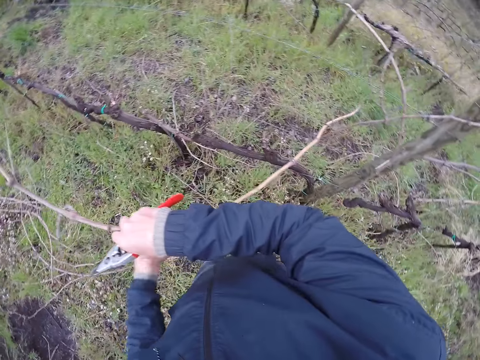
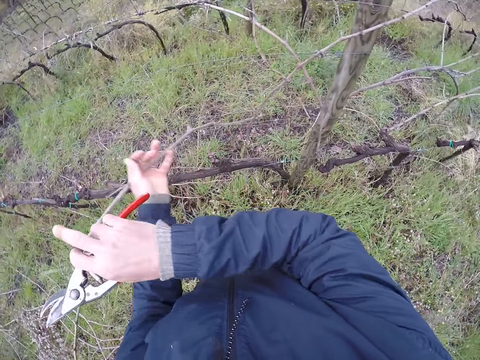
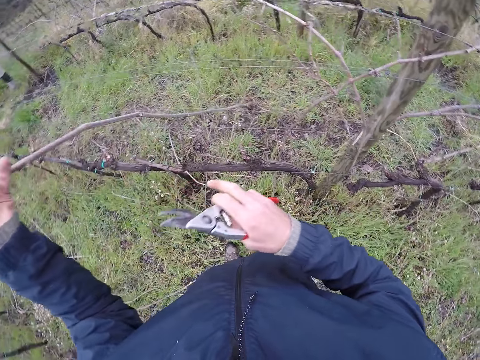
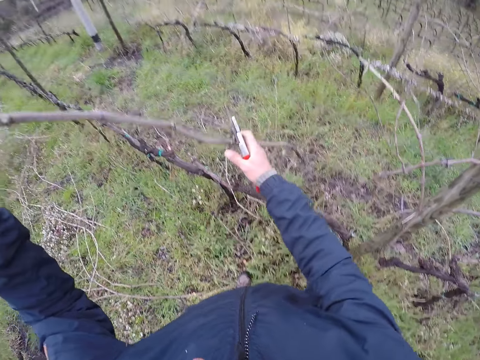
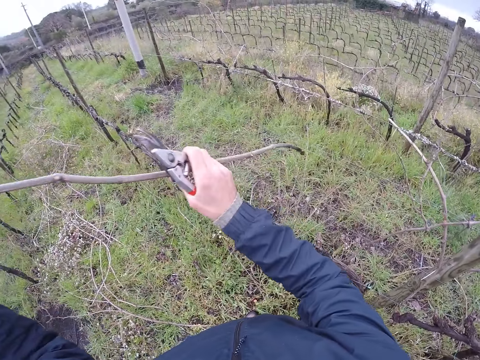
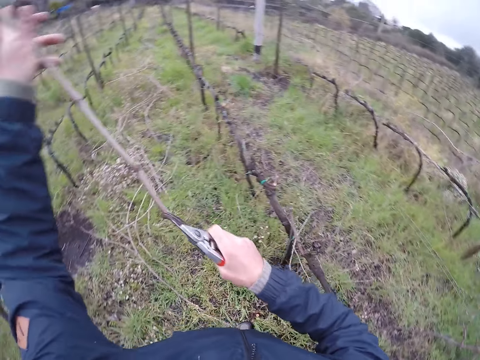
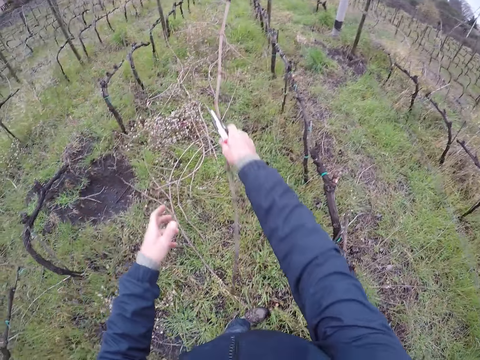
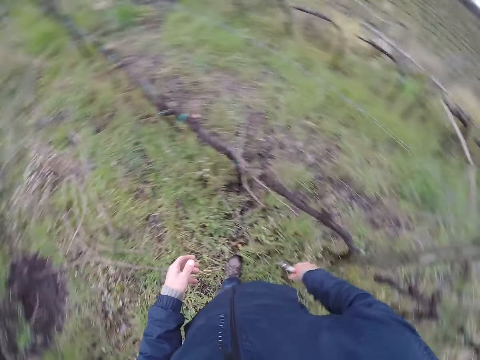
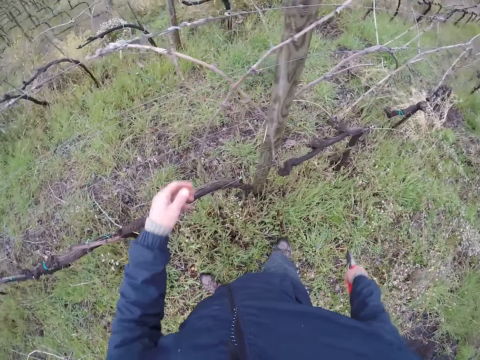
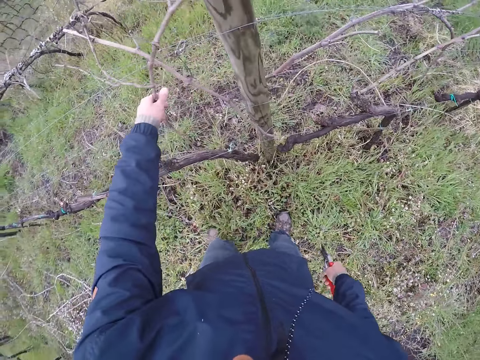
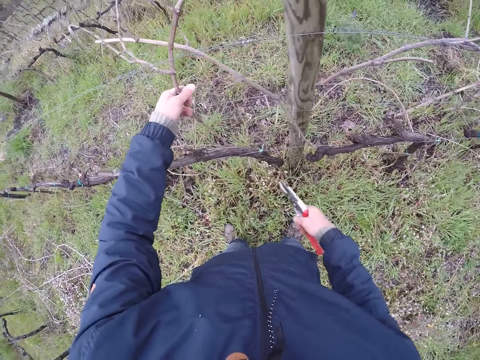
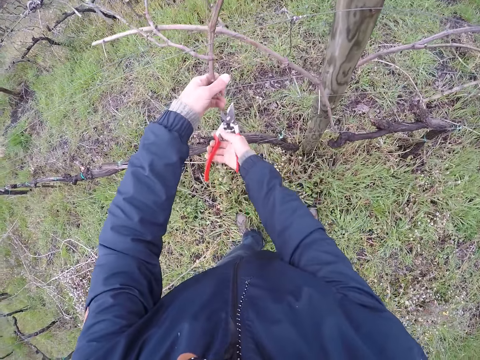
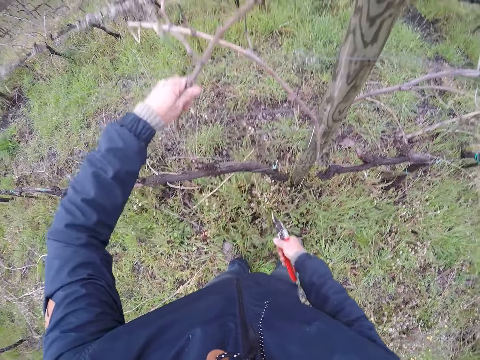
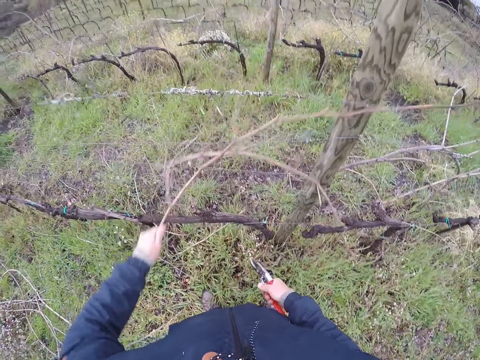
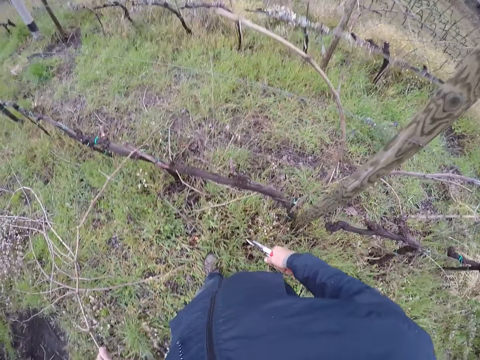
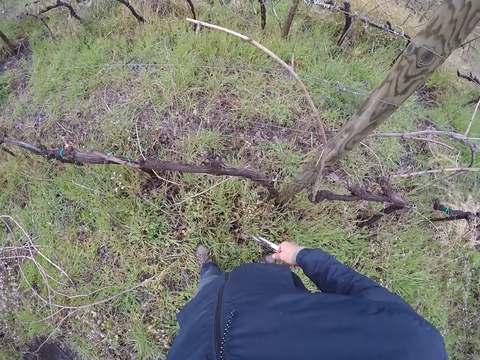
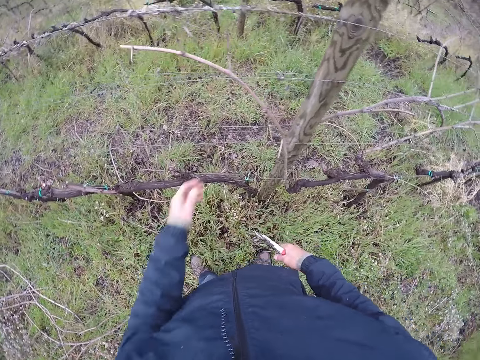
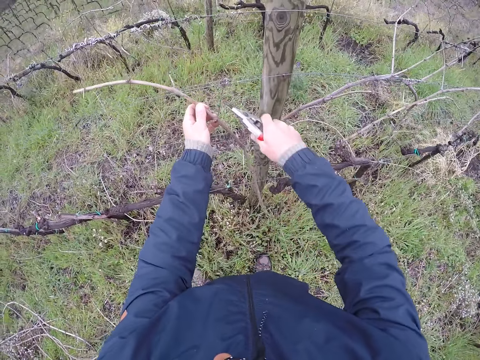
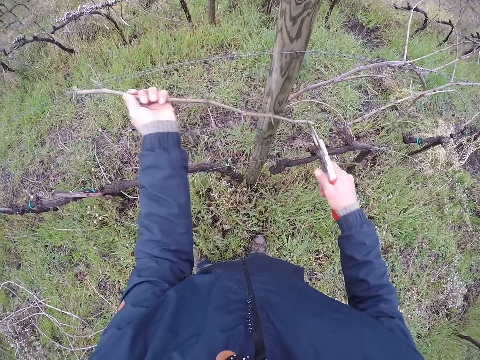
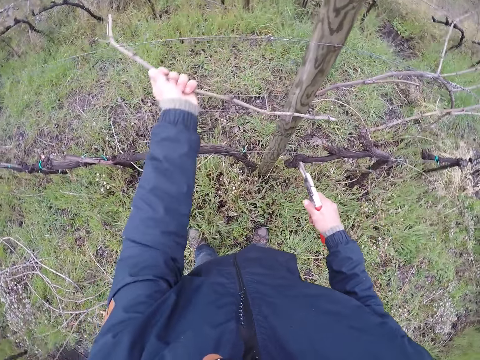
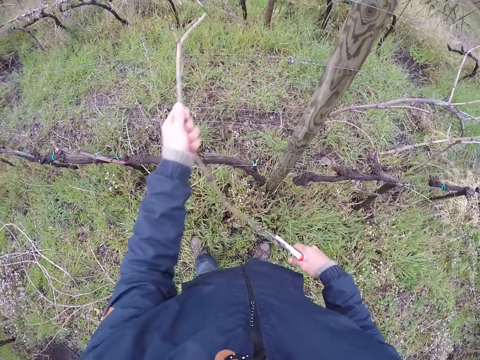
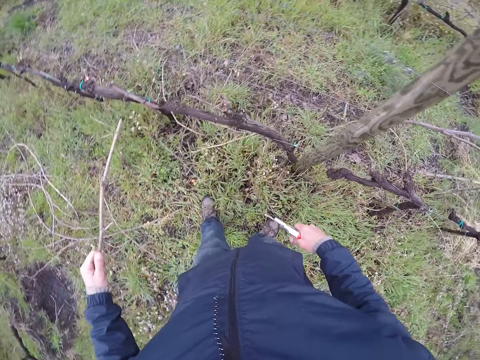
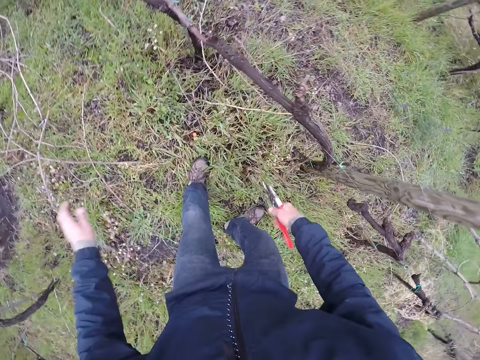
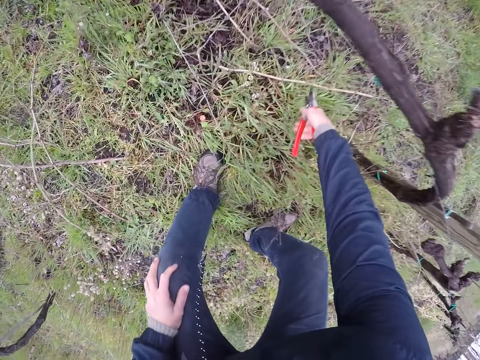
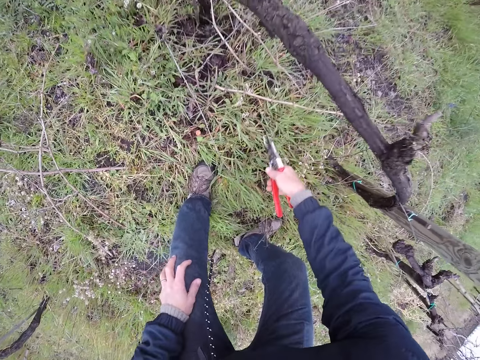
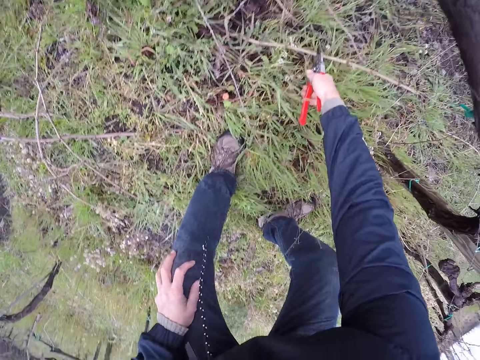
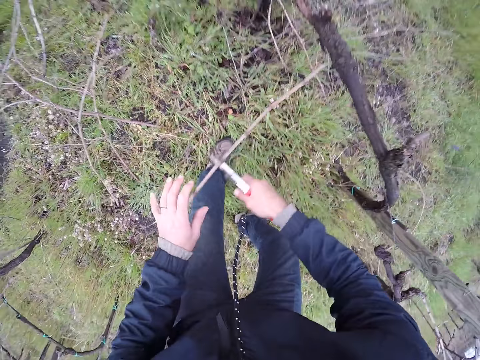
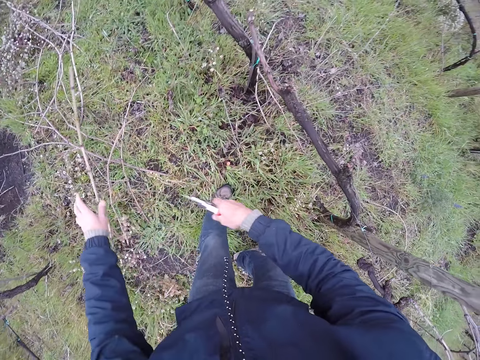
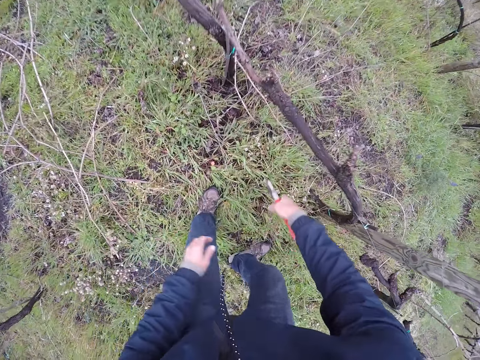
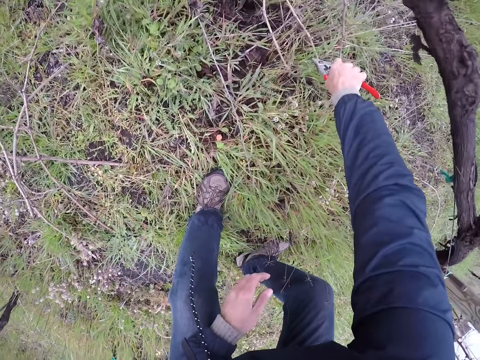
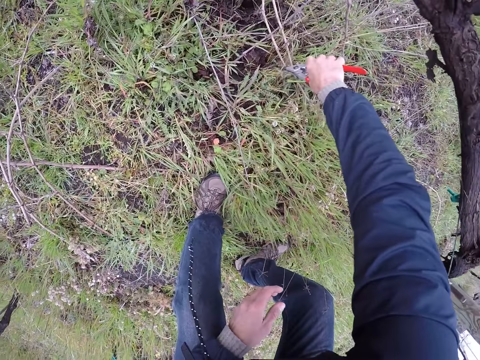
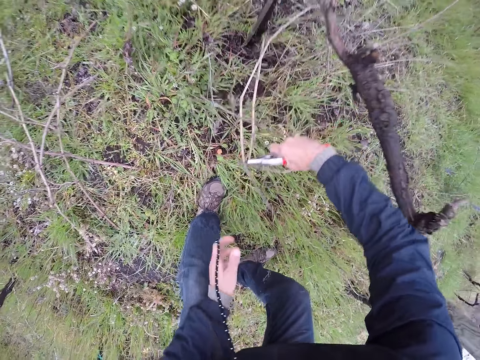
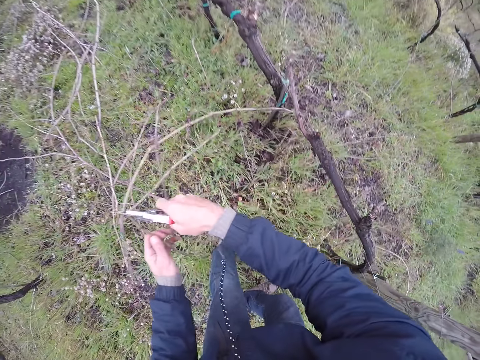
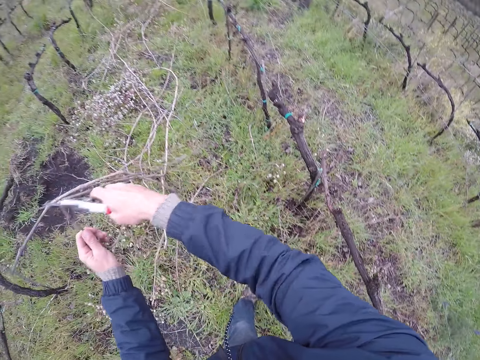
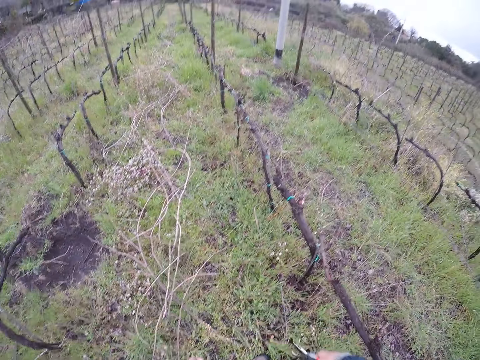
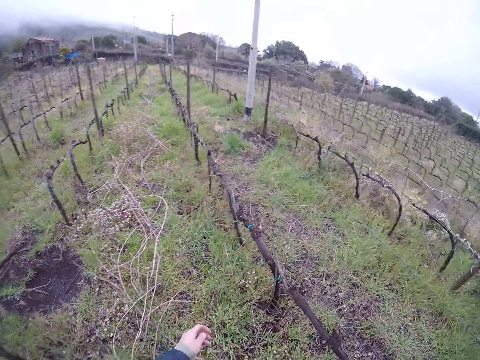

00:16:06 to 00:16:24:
The camera wearer throws the twig to the ground with his right hand. He holds a twig with his left hand. He cuts the twig in his left hand with a pruning shear in his right hand. He pulls down the pruning shear with his left hand. He pulls the twig with his left hand. He cuts the pruning shear in his left hand. He drops the pruning shear on the ground with his left hand. He drops the stick on the ground. He picks up the twig with the pruning shear in his right hand. He passes the twig from the pruning shear in his right hand. He drops the twig on the ground with his left hand. He pulls some twigs with the pruning shear in his right hand. He picks up the sticks on the ground with the shears.

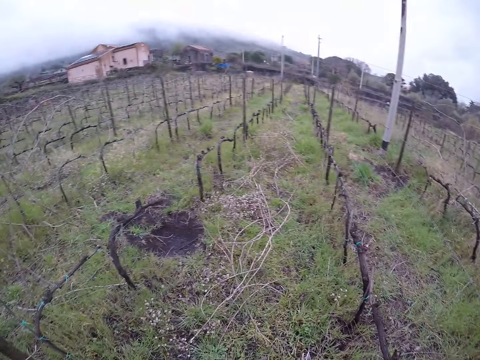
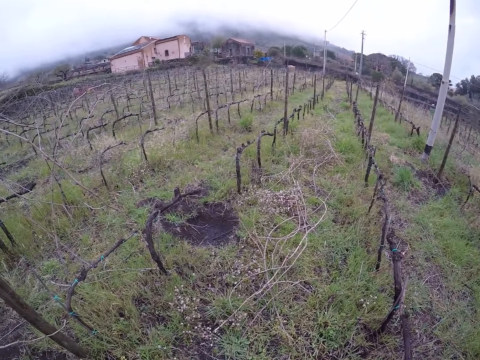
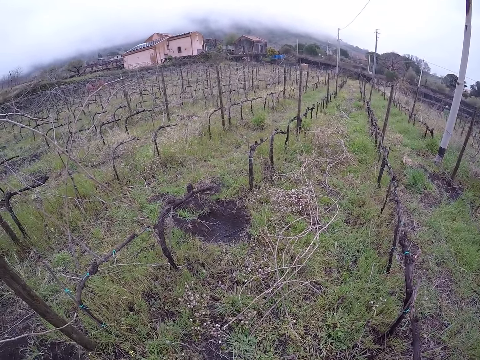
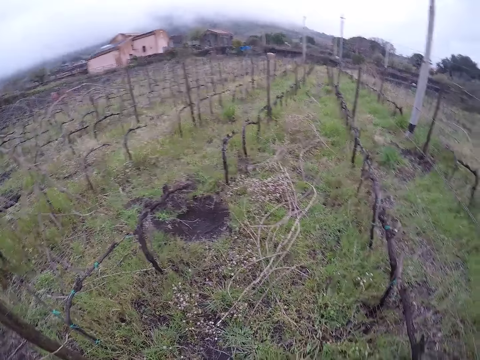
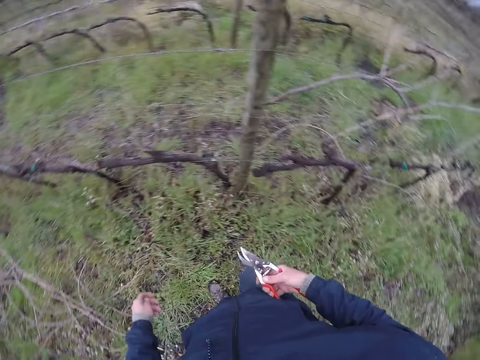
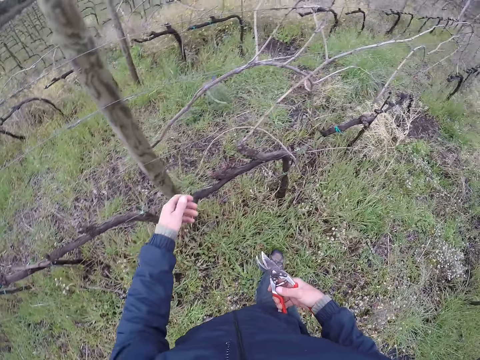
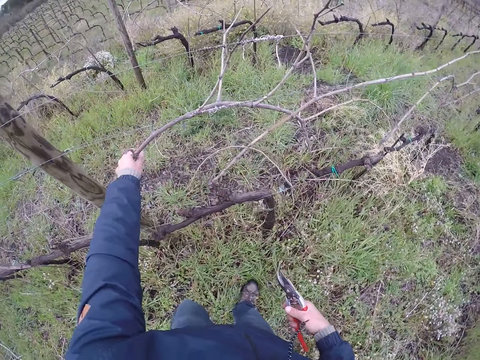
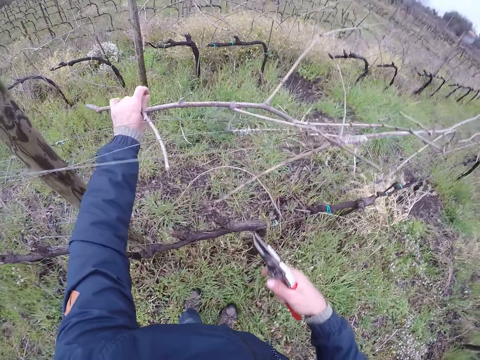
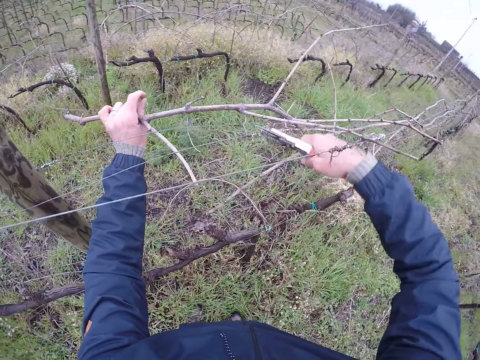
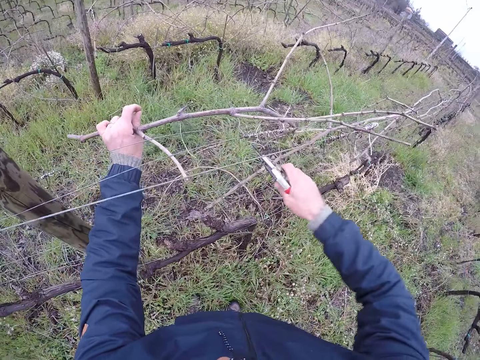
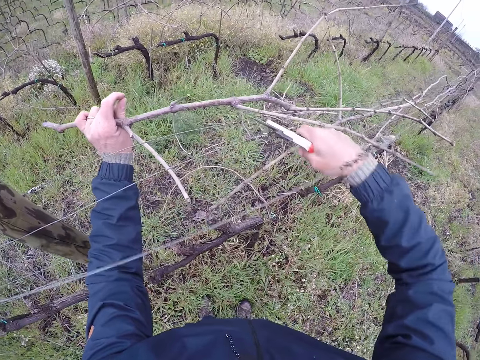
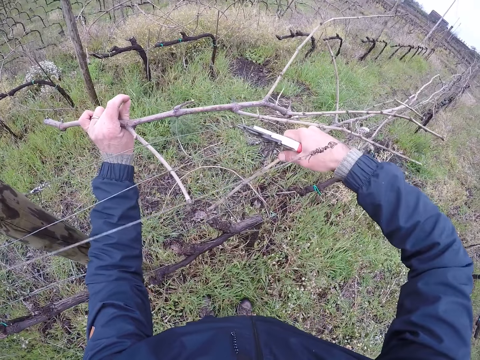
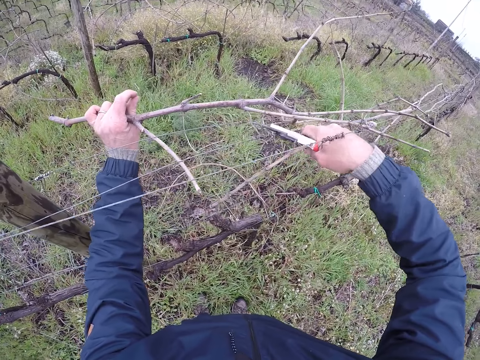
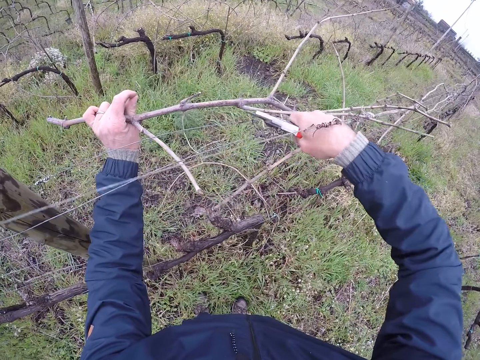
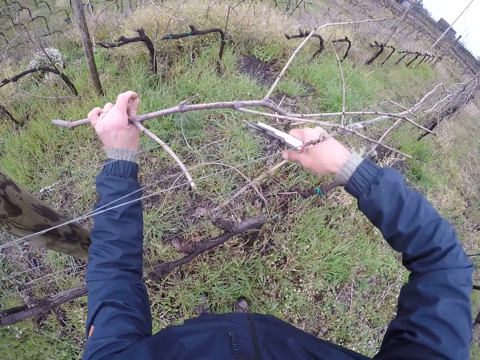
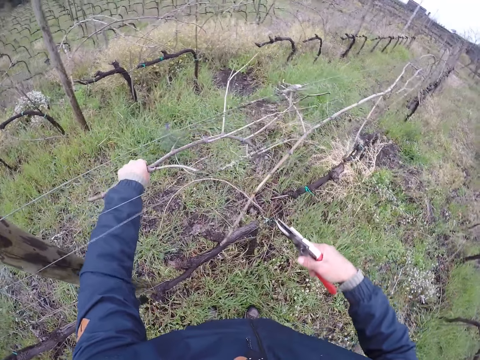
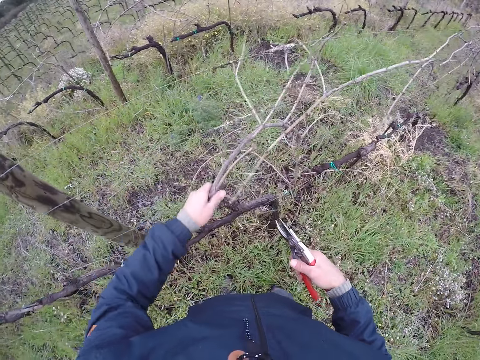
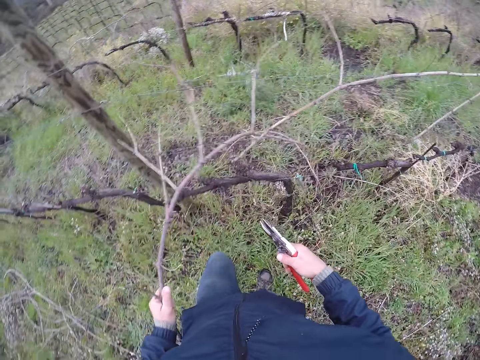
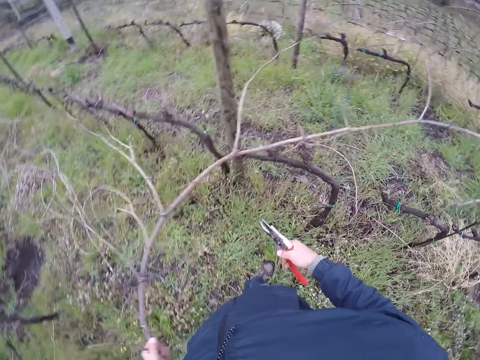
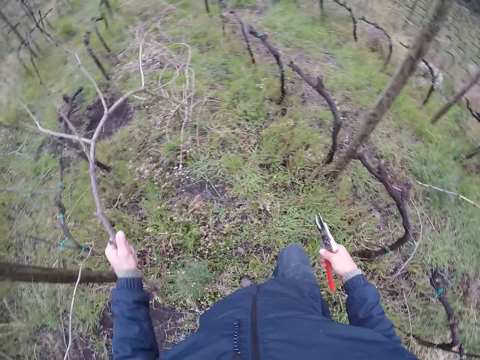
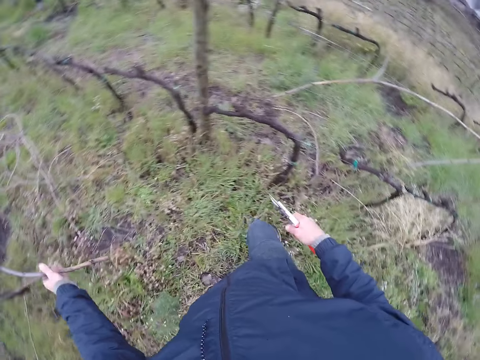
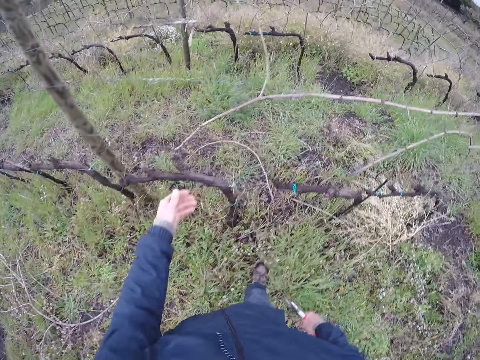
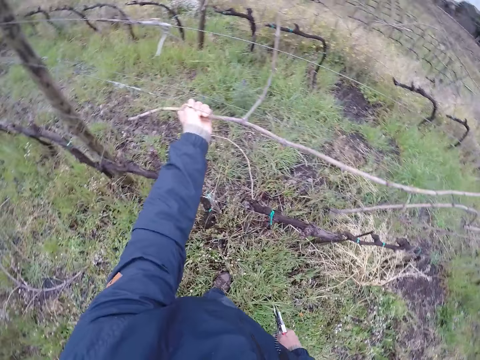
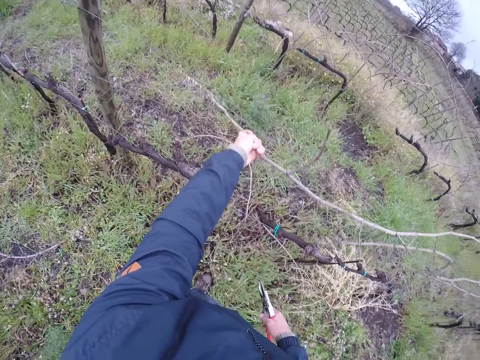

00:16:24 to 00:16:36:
The camera wearer pulls the twig with his left hand. He picks the sticks on the hedge. He cuts the twig with a pruning shear in his right hand. He pulls the twig with his left hand. He throws the twig on his left hand to the ground. He pulls the twig with both his hands.
